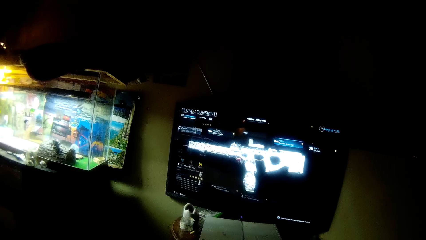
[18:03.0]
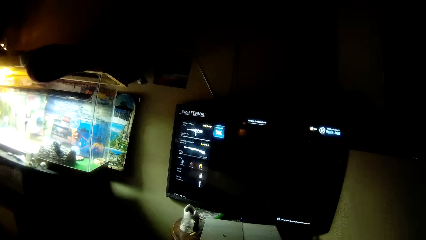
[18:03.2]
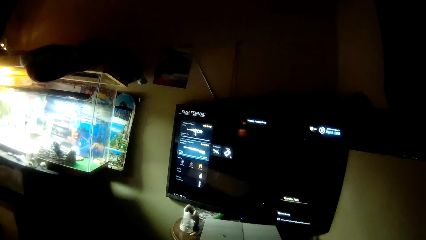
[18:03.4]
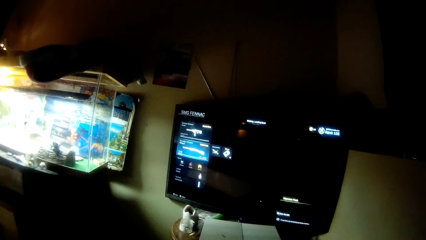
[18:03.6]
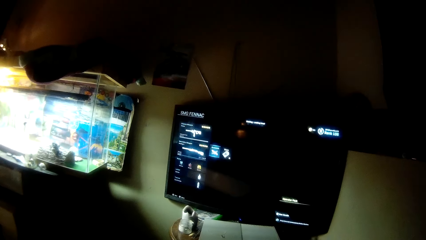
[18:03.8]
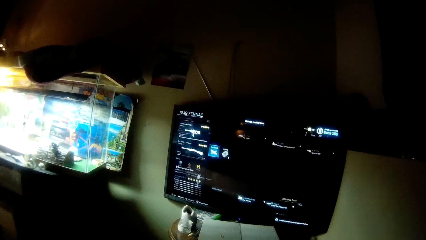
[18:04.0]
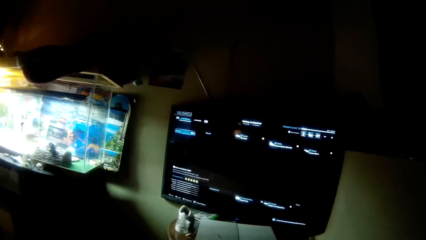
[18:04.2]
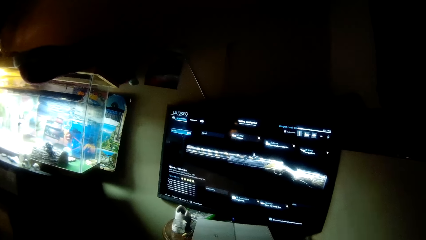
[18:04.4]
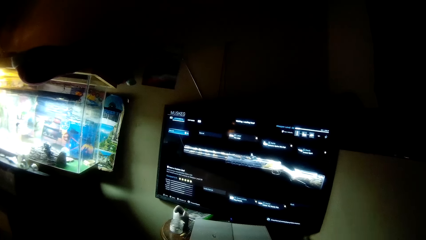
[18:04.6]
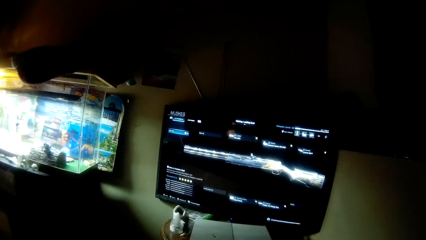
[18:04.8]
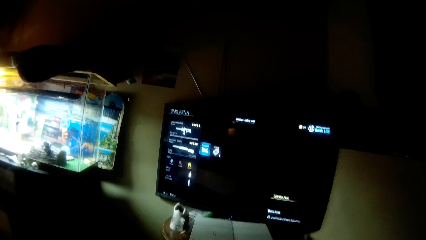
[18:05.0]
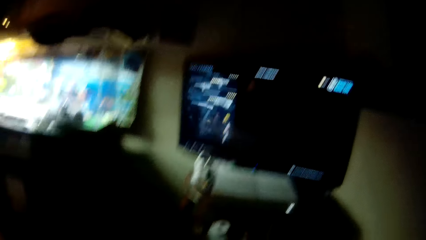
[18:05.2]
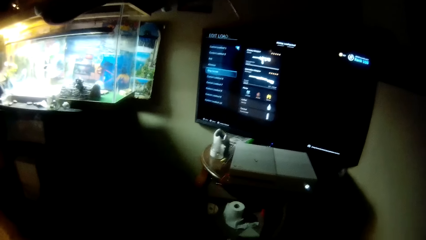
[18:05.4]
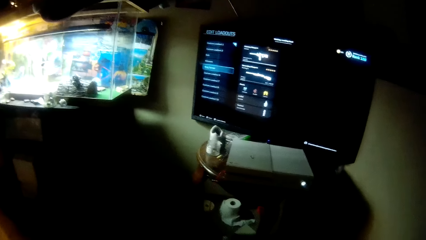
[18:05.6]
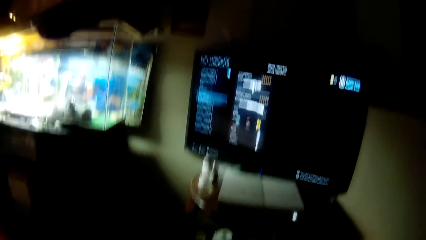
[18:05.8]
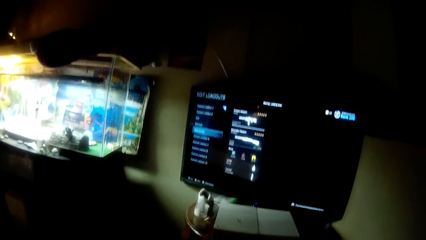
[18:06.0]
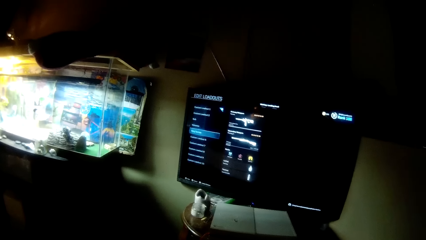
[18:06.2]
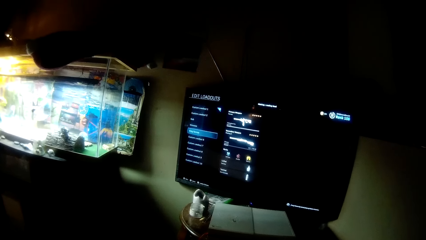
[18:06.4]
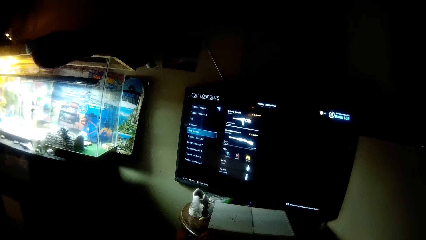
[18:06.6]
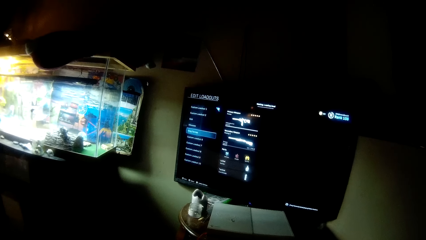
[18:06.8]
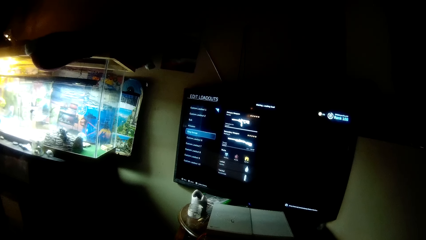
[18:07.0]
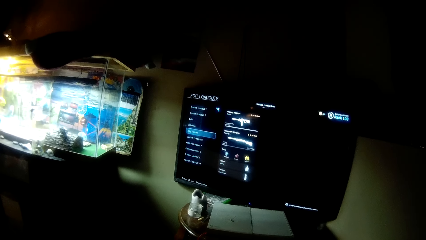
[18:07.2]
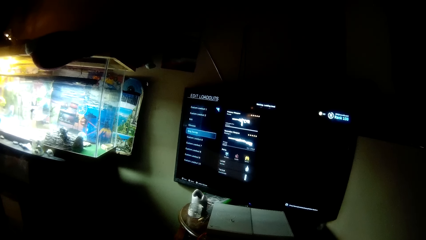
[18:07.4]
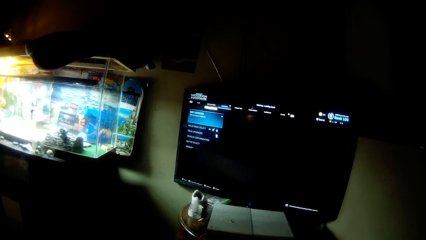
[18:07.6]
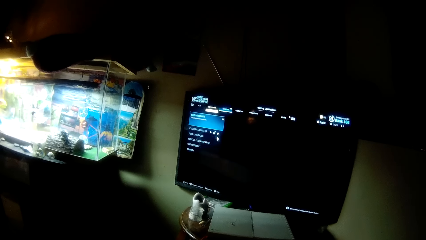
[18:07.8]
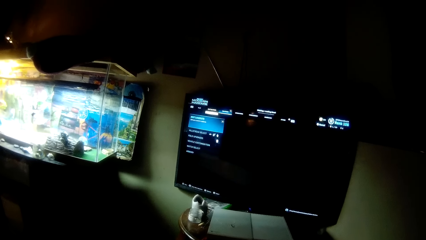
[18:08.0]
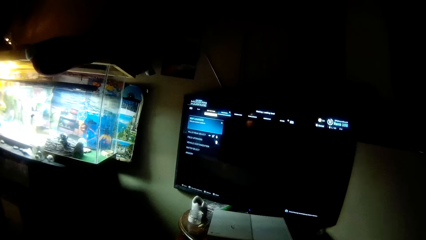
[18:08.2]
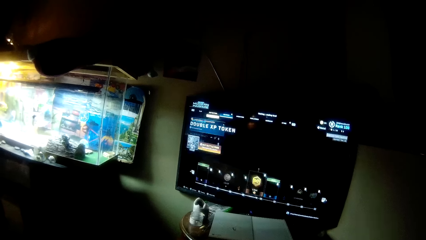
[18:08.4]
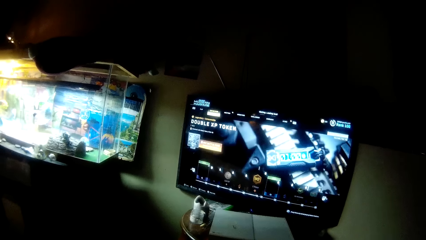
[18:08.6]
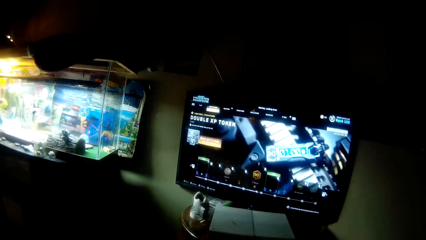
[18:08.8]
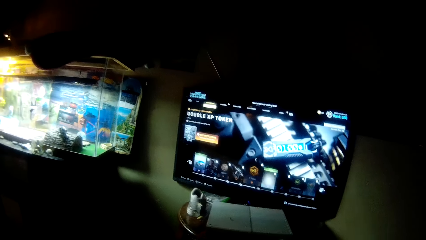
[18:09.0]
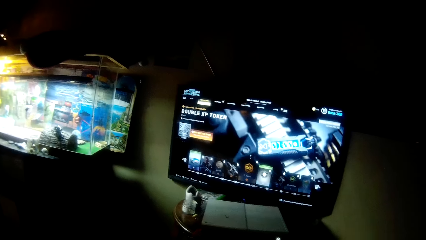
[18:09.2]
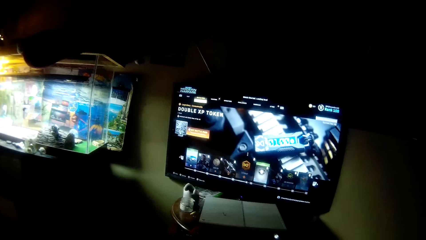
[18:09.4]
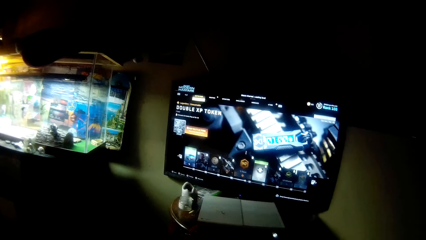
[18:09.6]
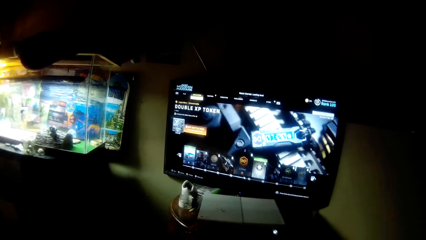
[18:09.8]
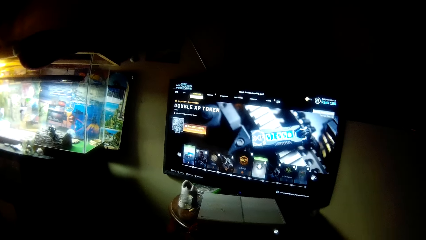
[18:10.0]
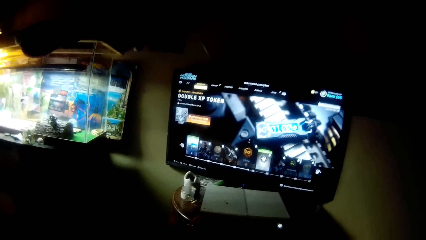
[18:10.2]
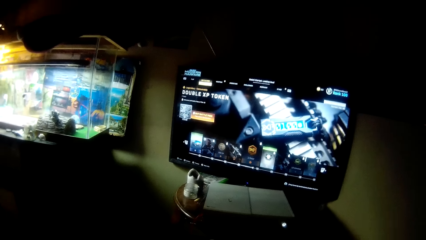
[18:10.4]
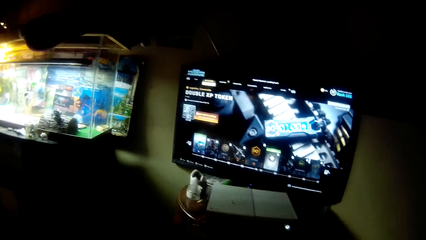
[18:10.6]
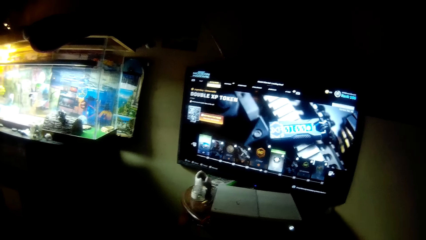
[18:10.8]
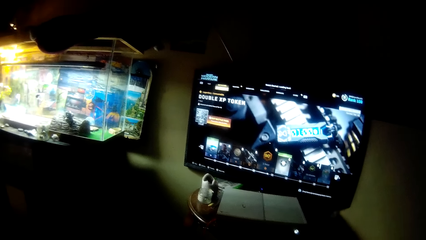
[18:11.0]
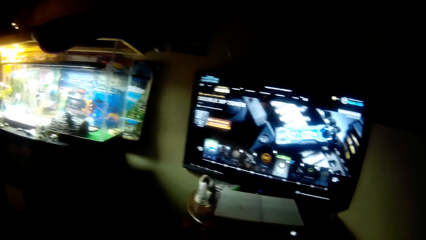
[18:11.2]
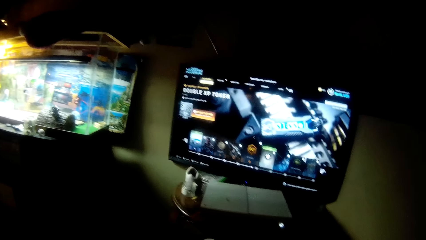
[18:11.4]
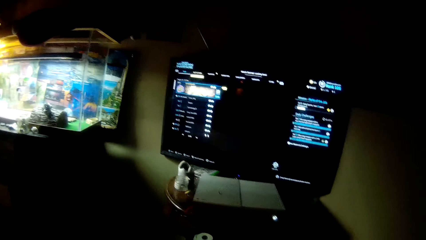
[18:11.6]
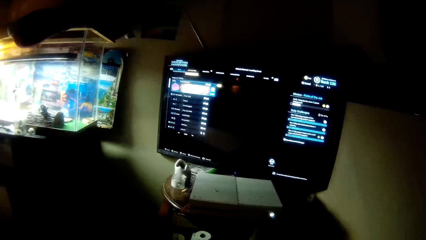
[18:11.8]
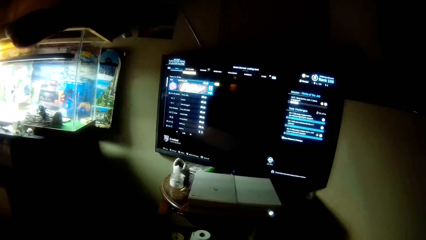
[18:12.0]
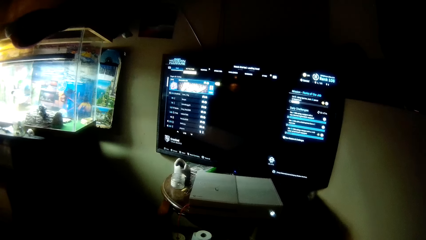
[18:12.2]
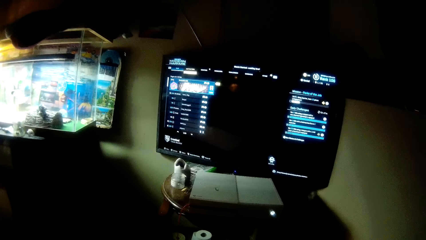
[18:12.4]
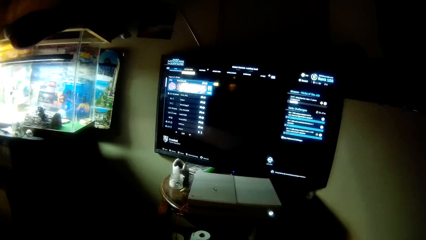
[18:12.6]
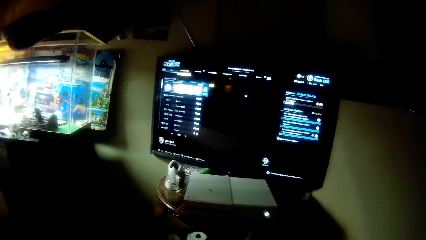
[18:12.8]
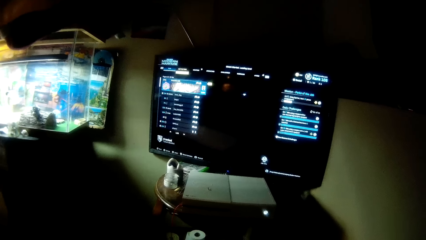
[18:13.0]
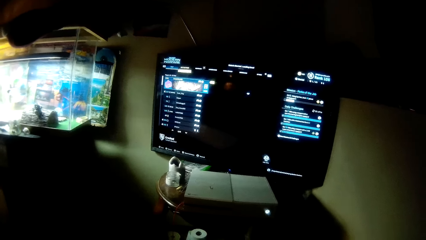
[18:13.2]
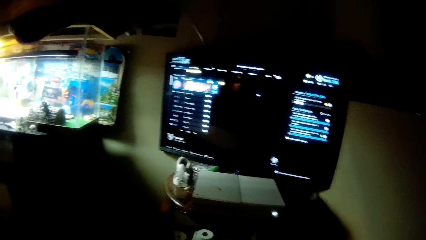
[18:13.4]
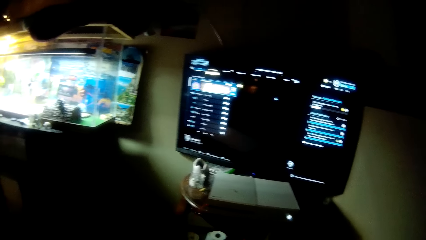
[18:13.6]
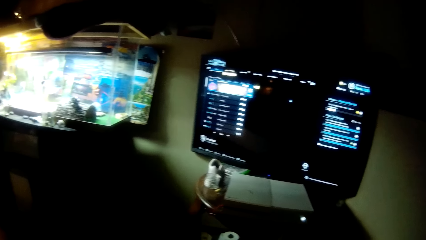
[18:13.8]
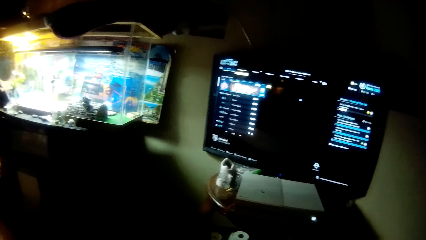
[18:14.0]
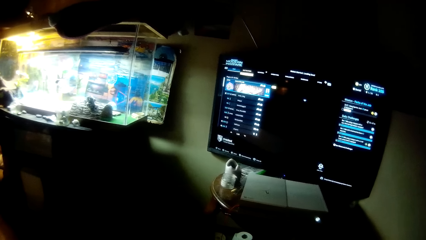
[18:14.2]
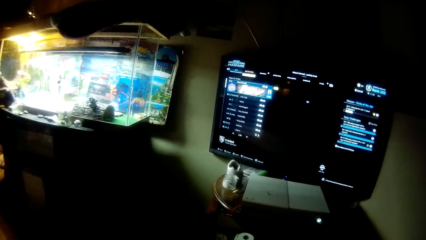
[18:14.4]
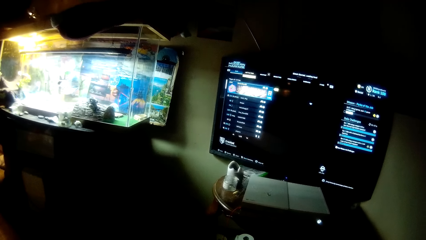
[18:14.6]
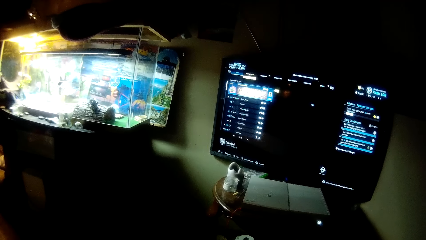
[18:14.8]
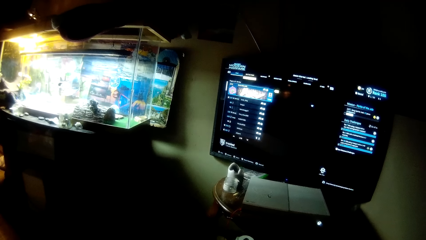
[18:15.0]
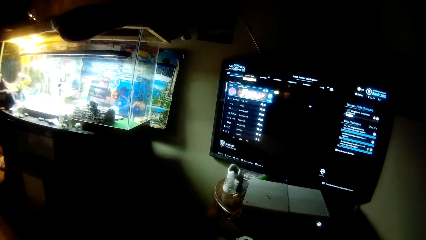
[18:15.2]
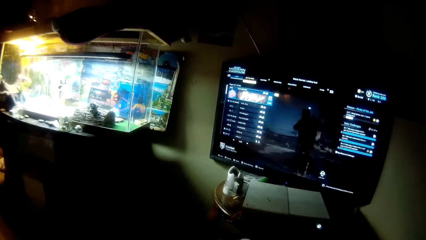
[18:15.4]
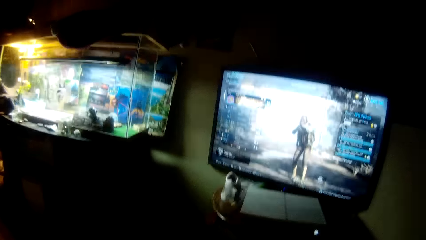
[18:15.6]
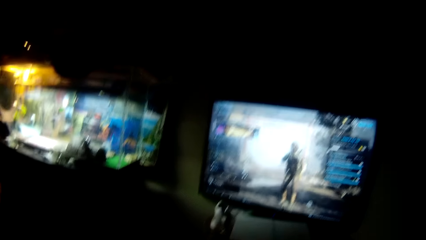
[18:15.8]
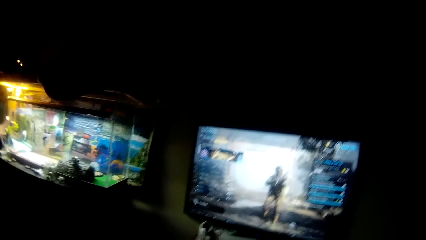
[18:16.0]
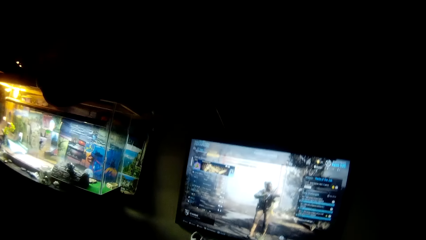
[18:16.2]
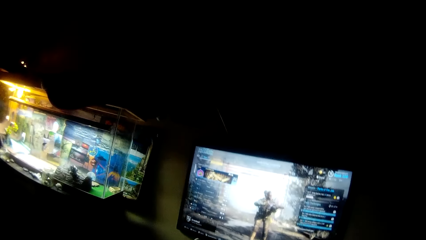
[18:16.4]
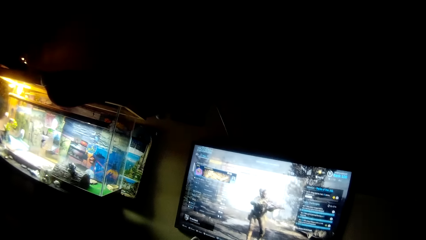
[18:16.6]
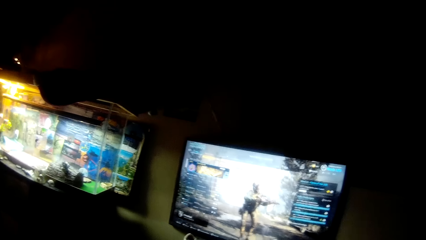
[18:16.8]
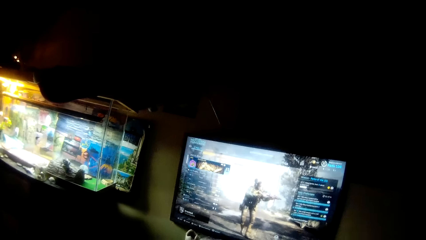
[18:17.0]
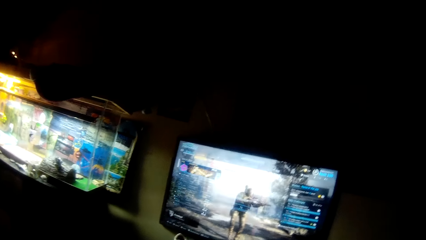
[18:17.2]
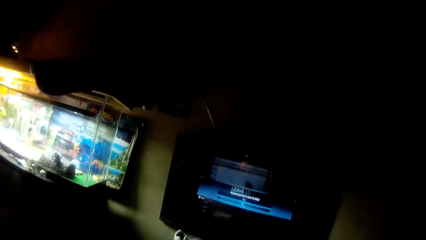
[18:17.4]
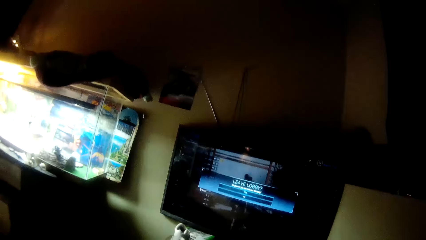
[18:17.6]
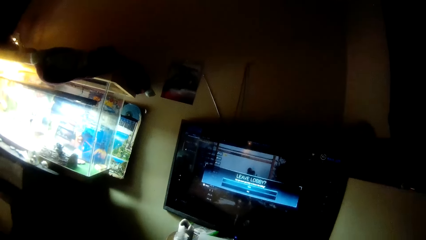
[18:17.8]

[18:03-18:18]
The camera wearer moves the head down. They move the head up. They stare at the television.
